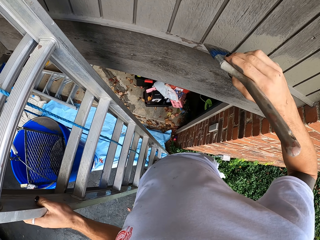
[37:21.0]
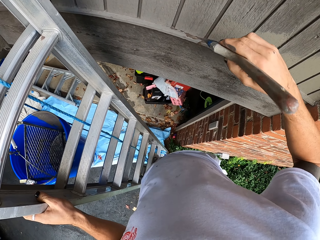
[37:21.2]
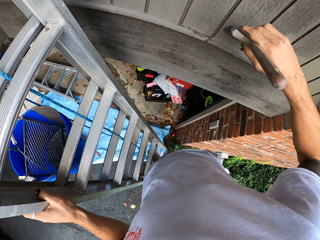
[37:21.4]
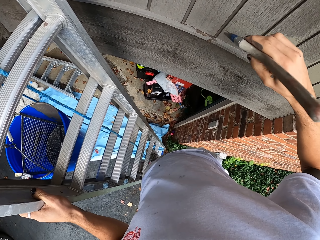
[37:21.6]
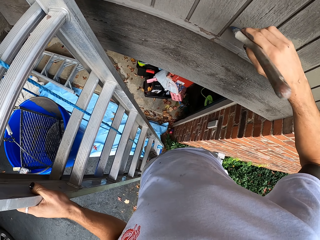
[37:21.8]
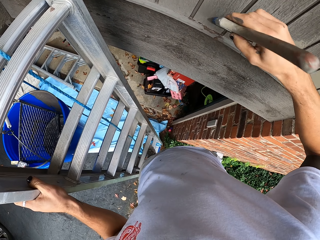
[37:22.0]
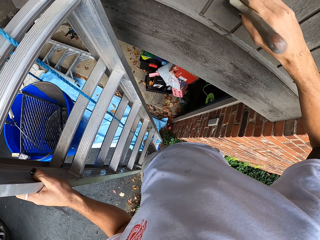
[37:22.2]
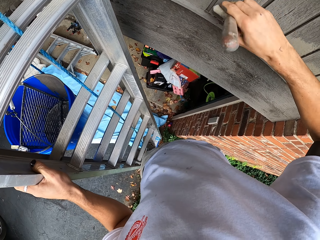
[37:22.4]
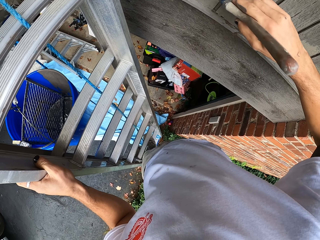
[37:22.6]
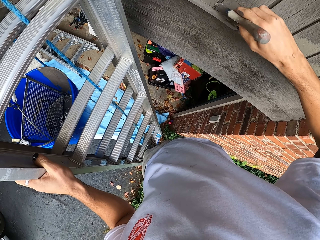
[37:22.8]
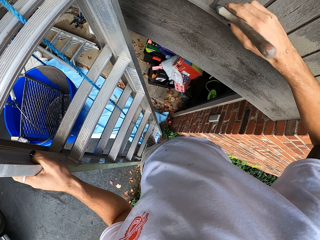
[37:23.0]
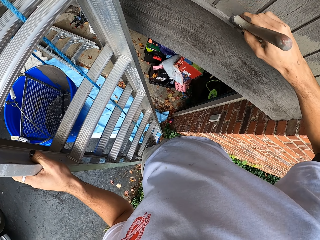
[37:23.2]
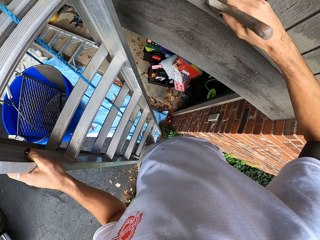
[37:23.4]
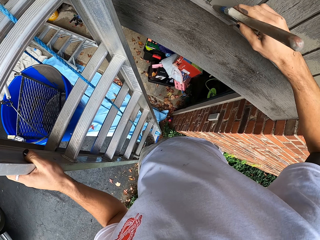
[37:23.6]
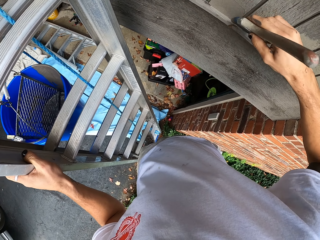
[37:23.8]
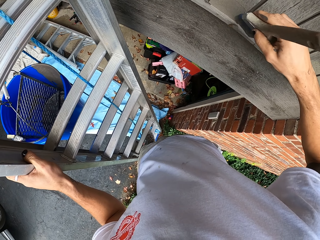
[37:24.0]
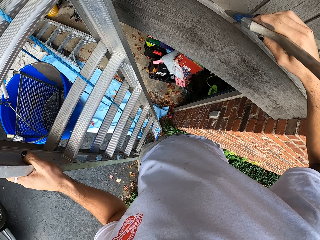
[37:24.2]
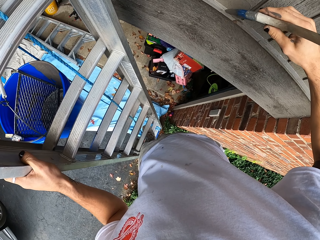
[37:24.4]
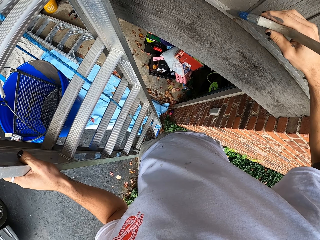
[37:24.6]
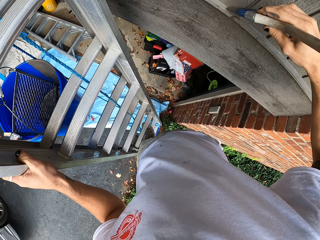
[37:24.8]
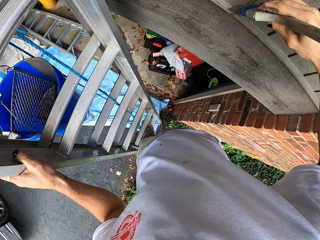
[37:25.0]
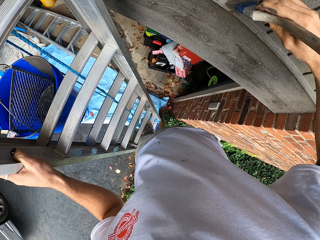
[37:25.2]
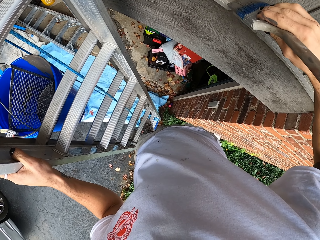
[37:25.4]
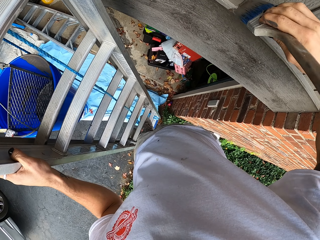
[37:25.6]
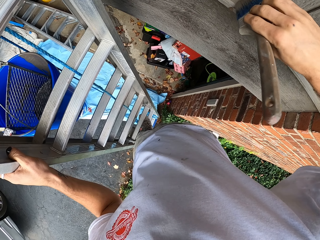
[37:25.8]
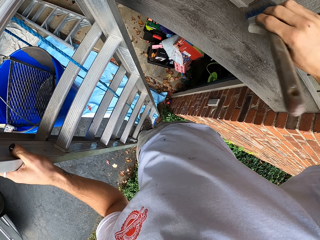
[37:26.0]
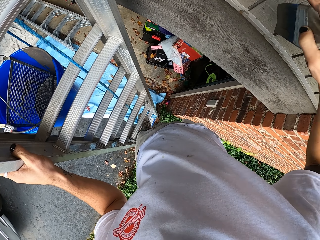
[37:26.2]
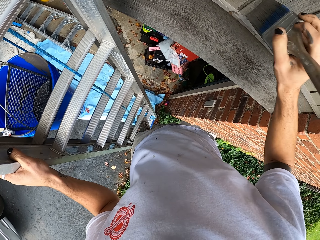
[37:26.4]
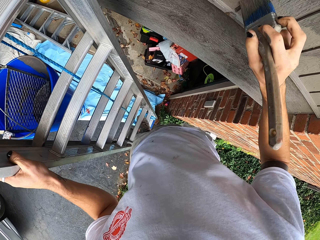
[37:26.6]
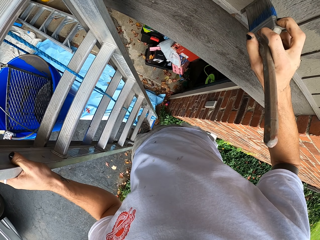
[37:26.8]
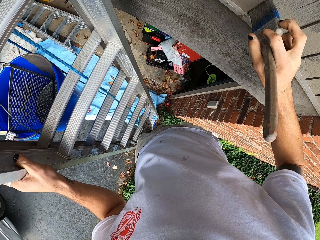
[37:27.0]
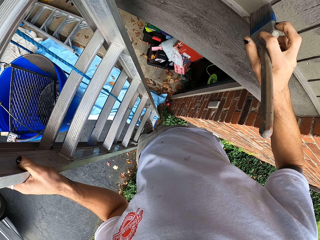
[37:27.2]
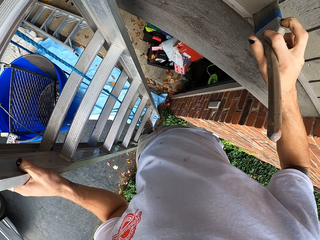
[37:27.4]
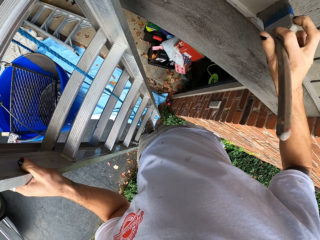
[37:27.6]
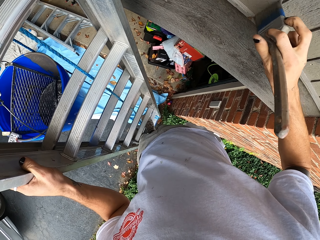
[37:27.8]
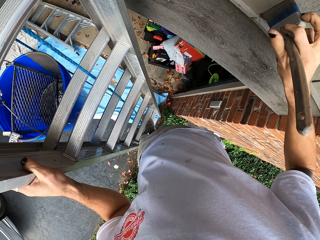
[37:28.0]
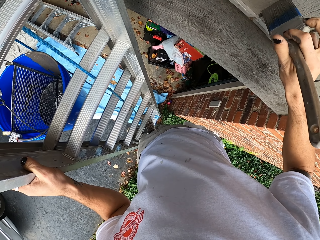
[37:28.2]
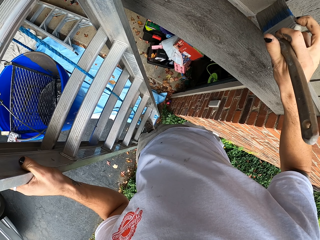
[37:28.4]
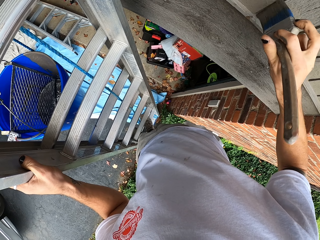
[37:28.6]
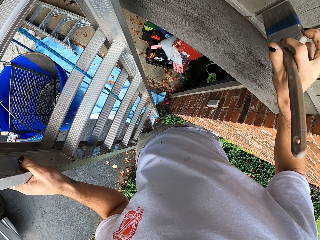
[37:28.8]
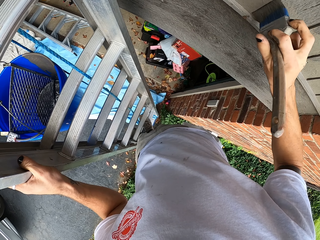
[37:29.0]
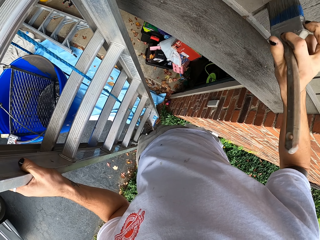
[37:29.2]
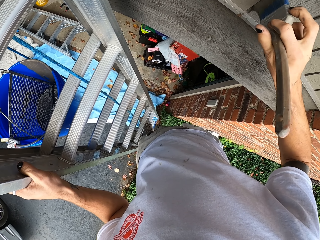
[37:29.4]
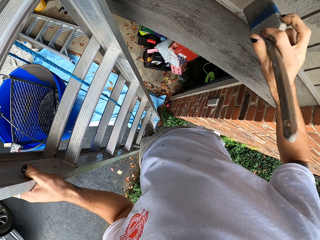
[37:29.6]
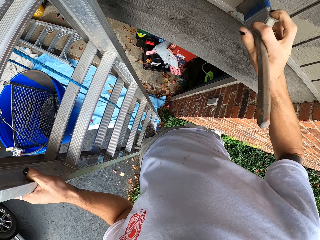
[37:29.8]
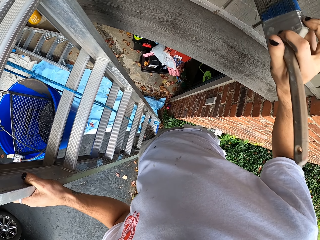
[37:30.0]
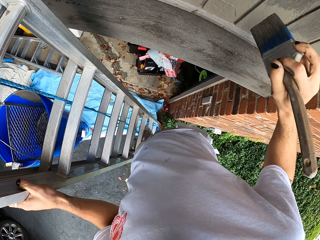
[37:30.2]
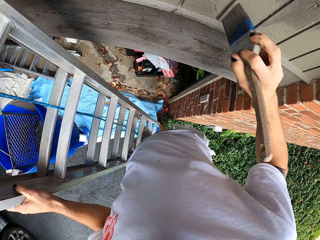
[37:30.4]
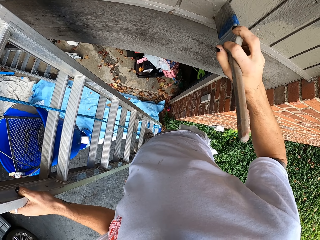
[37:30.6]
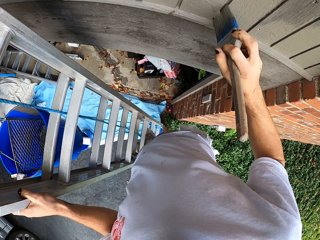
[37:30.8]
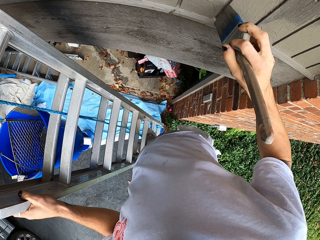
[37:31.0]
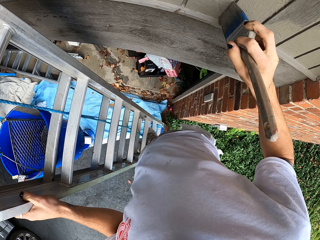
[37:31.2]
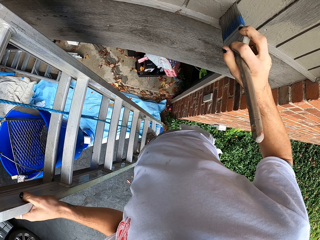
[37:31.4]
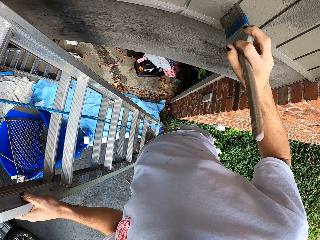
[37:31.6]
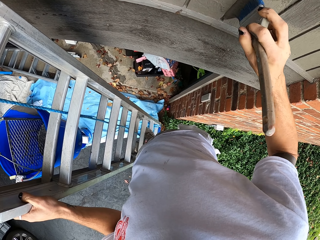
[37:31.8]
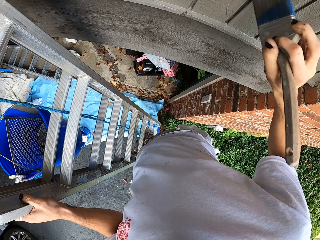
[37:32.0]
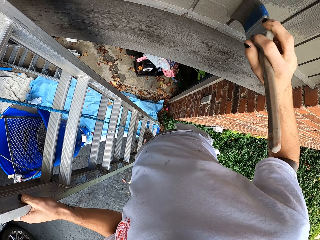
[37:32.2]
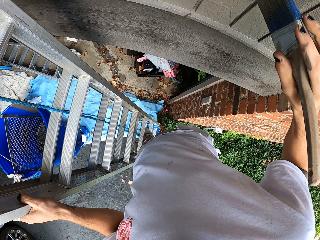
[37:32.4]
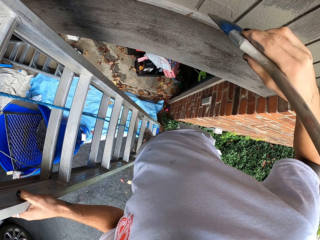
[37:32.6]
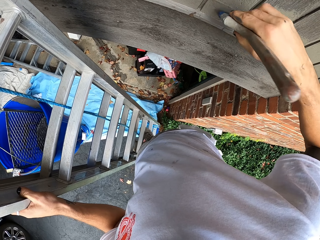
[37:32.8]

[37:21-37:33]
The camera wearer paints the wall or door.

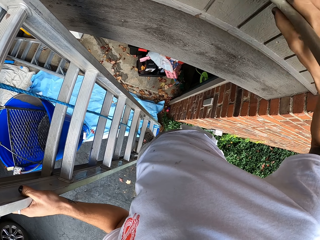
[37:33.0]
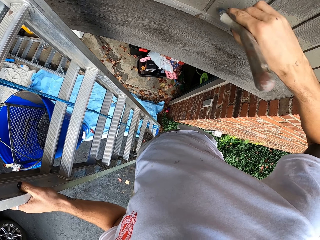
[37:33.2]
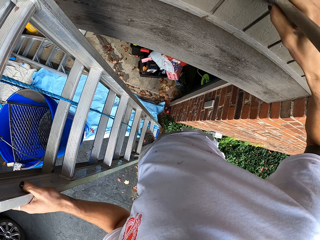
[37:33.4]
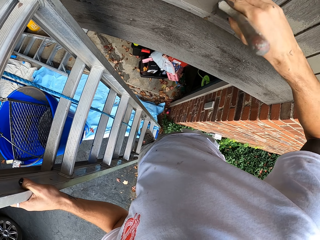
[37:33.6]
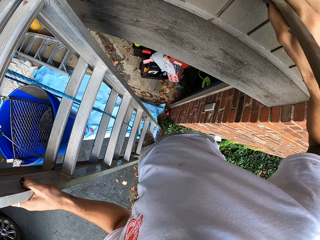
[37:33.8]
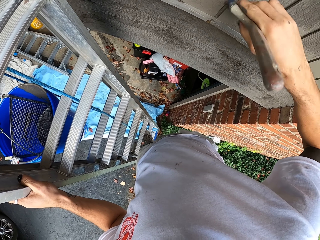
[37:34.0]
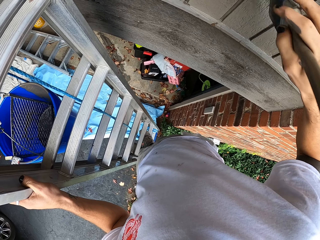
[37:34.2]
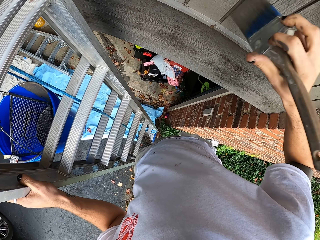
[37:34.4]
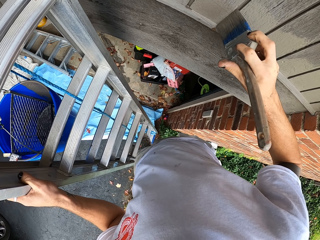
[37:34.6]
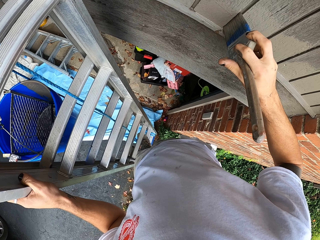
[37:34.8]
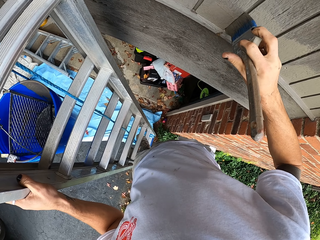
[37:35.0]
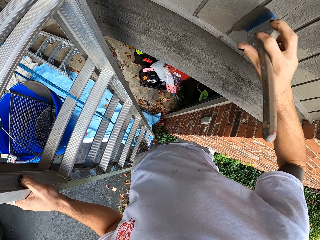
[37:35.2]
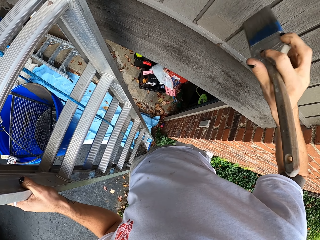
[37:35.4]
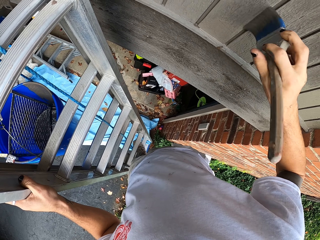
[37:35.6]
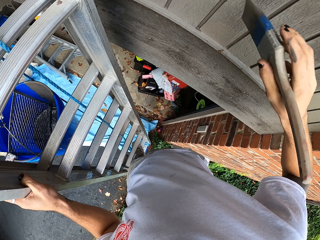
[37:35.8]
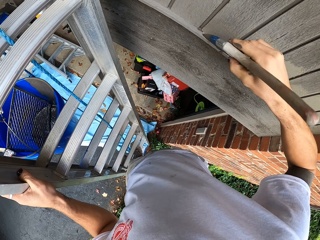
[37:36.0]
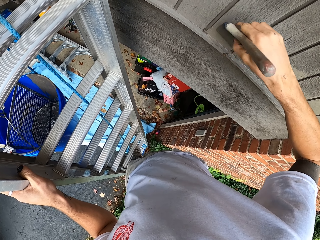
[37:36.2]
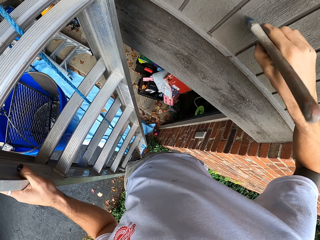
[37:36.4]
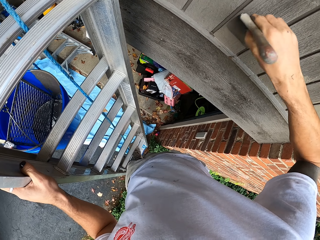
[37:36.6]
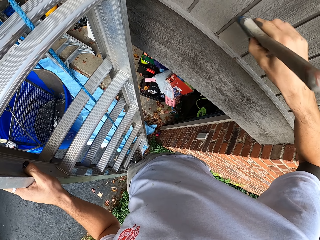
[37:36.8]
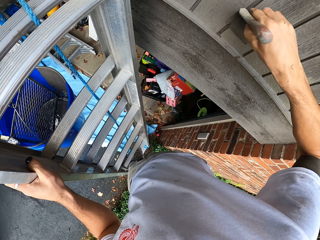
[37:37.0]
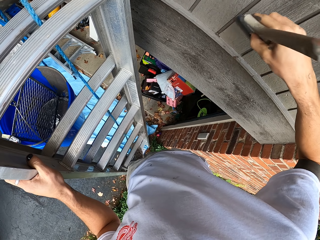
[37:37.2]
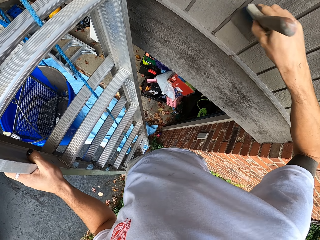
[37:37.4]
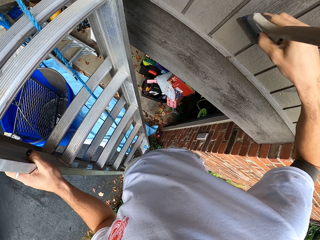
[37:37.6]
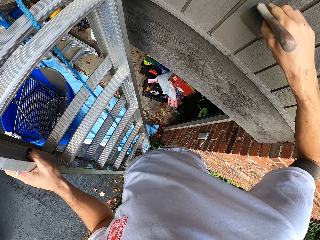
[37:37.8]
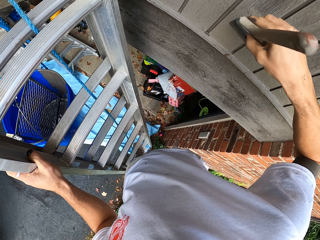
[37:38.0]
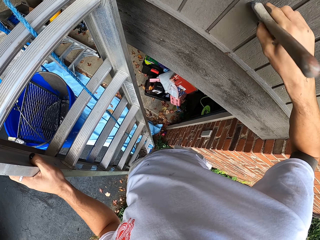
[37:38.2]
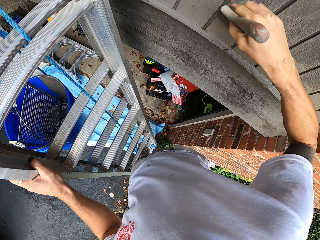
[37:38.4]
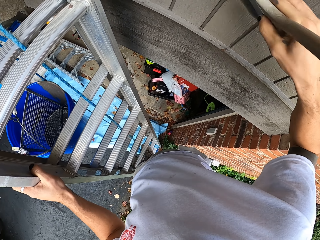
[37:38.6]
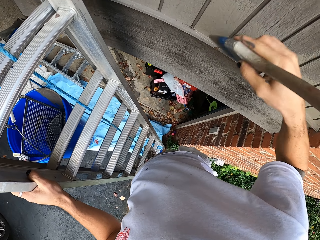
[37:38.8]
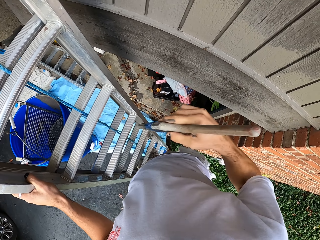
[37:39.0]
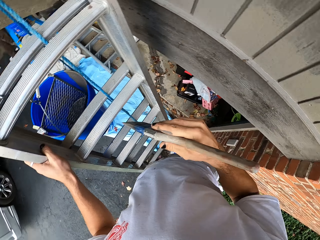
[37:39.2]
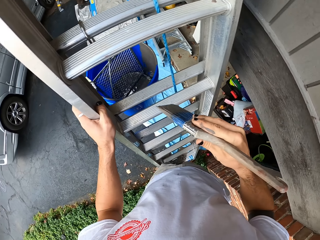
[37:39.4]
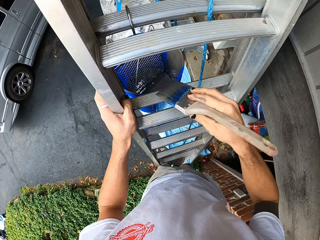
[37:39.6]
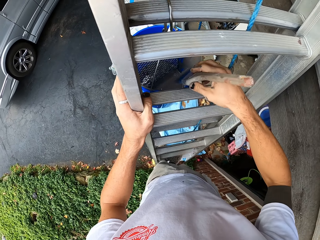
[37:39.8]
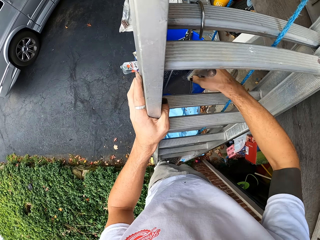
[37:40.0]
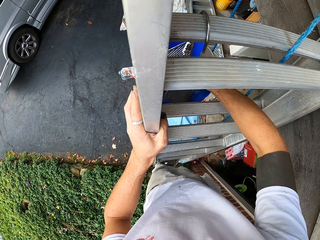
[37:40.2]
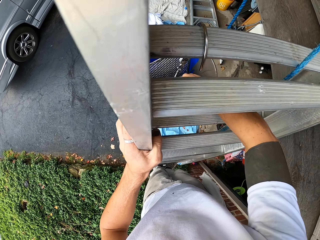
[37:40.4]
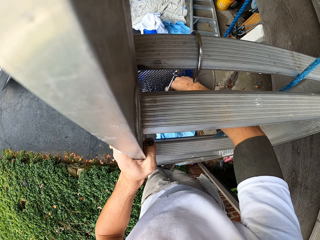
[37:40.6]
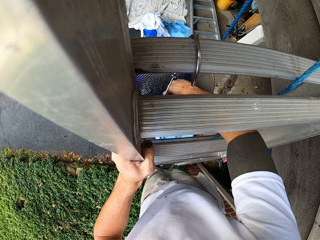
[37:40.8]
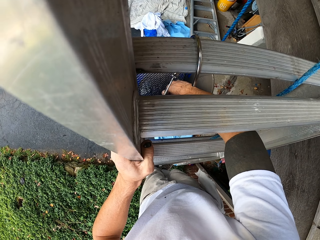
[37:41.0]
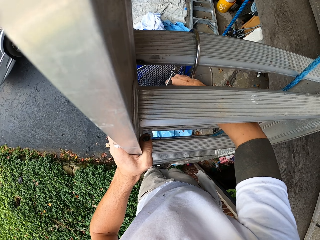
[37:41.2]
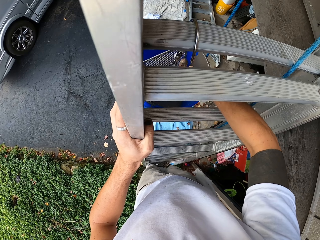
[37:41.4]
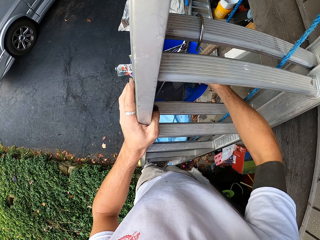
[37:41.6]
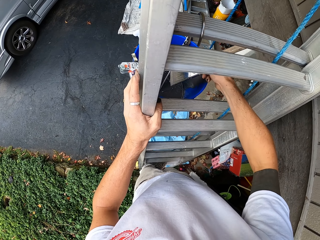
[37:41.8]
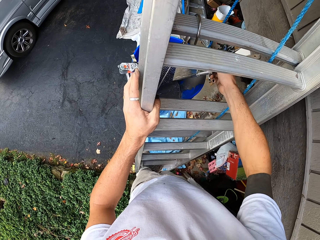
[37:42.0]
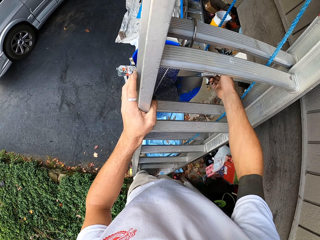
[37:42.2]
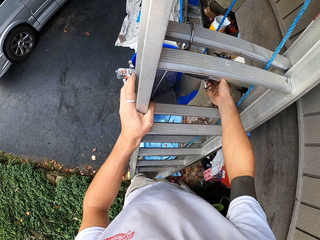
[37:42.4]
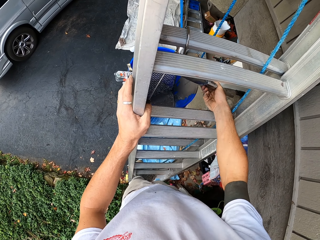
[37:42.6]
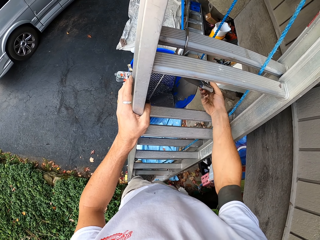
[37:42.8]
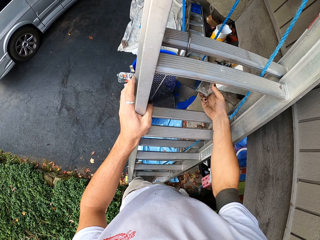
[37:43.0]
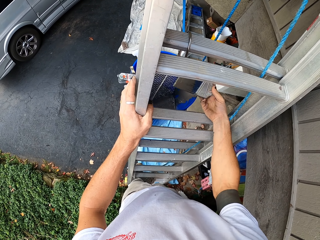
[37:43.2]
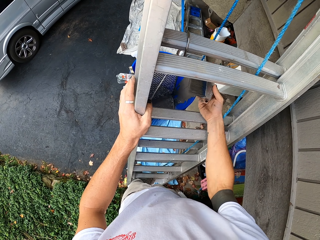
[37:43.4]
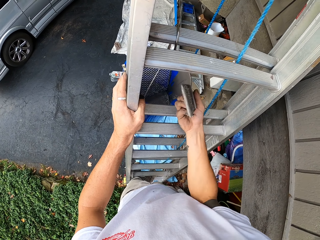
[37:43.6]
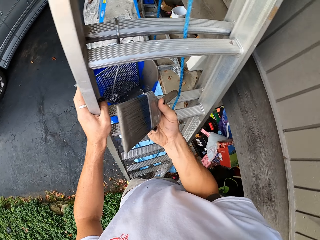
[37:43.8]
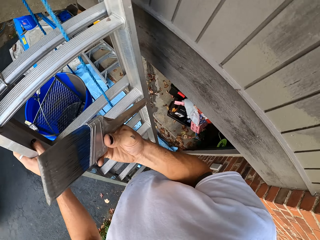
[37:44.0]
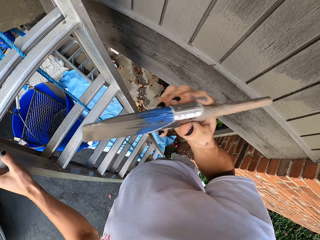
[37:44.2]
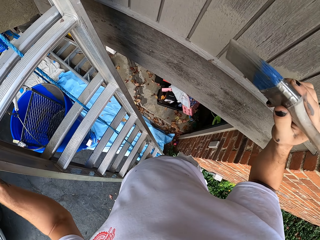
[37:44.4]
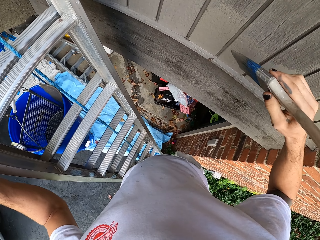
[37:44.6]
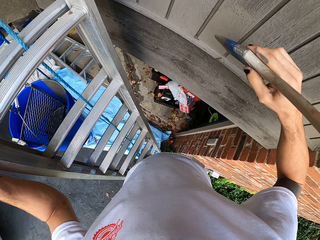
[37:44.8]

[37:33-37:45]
The camera wearer dips a paintbrush in the paint. They remove the brush from the paint.
